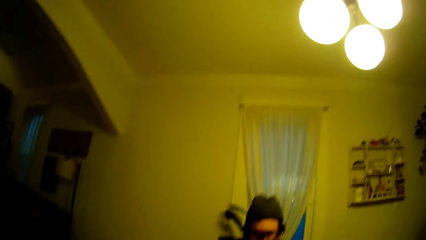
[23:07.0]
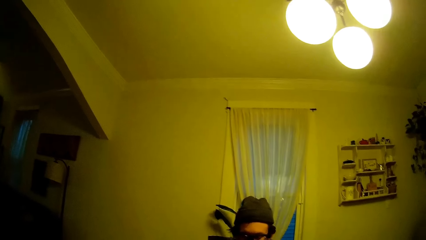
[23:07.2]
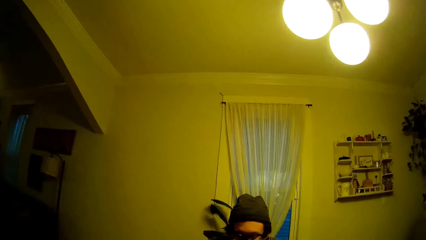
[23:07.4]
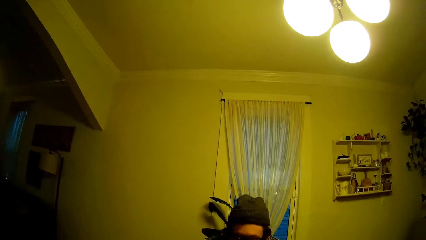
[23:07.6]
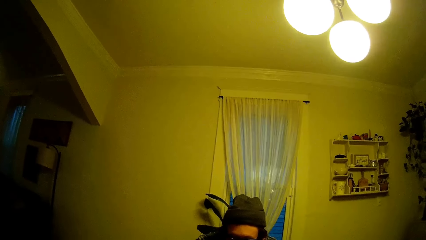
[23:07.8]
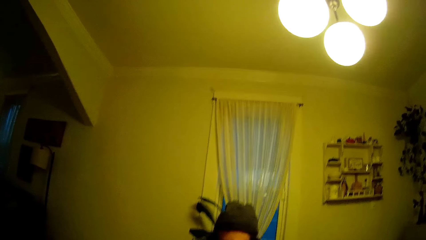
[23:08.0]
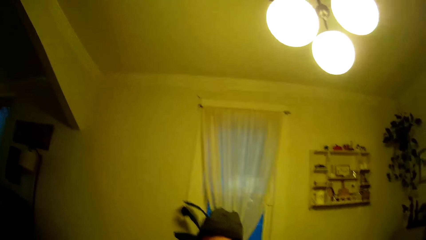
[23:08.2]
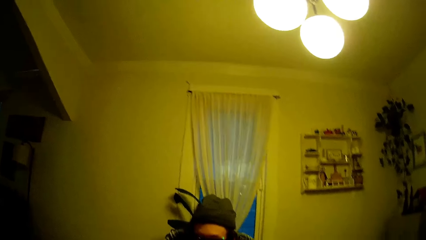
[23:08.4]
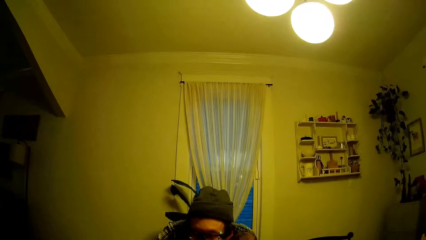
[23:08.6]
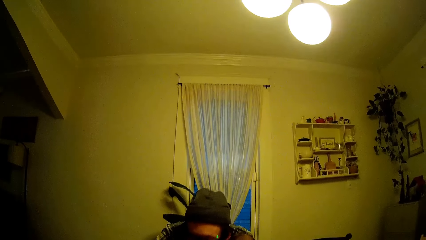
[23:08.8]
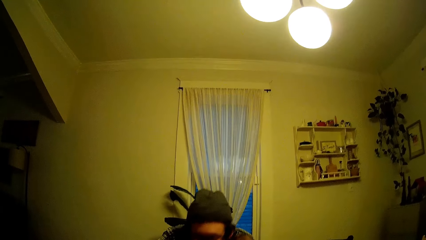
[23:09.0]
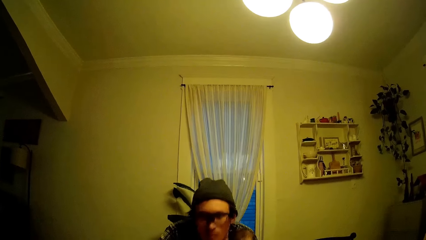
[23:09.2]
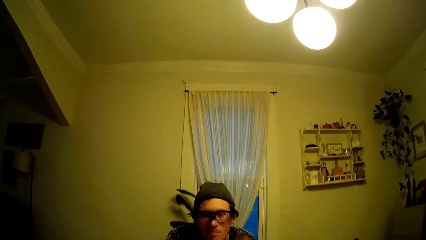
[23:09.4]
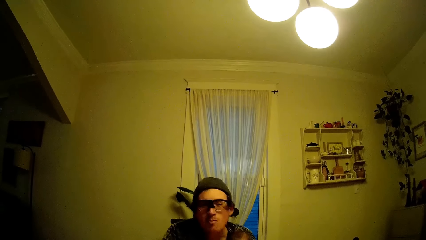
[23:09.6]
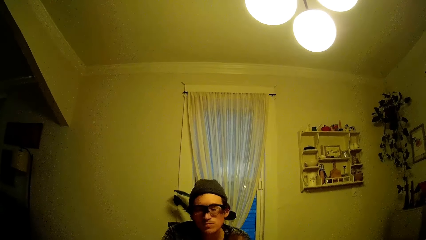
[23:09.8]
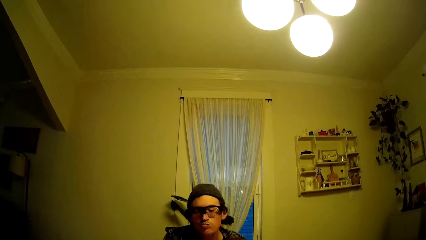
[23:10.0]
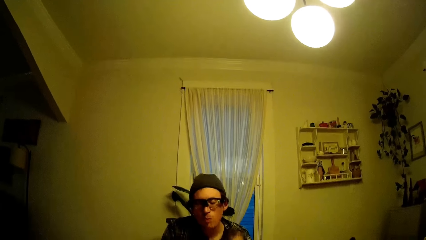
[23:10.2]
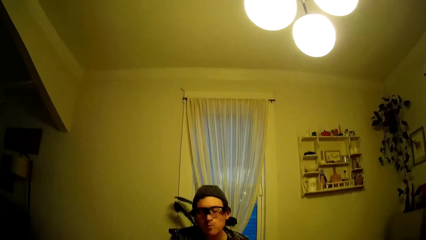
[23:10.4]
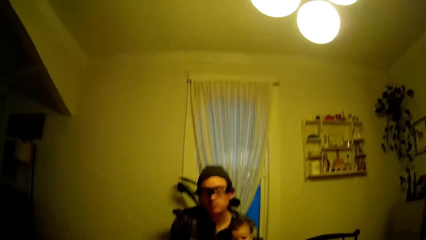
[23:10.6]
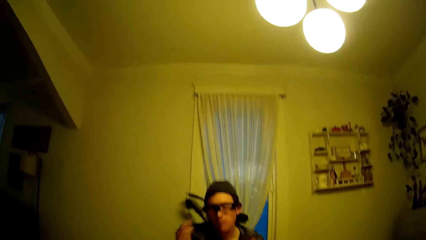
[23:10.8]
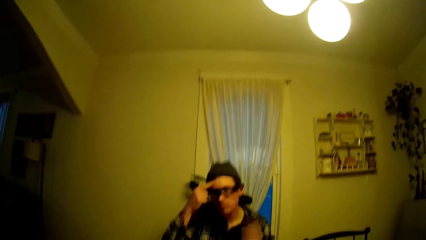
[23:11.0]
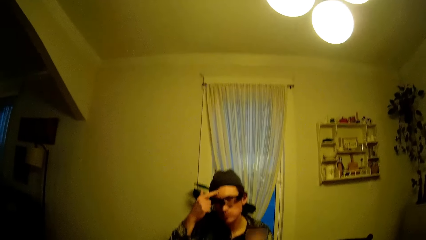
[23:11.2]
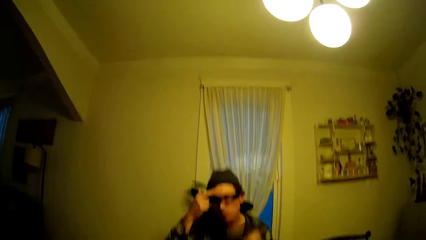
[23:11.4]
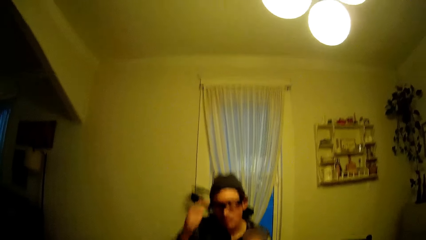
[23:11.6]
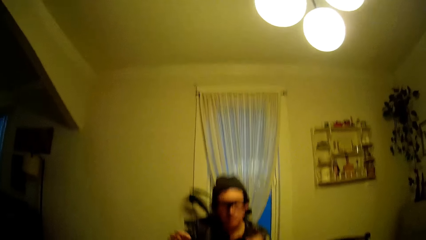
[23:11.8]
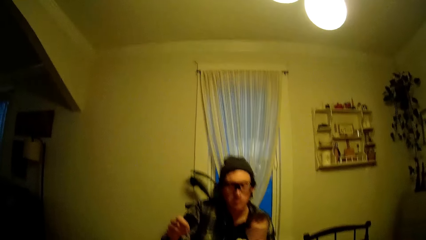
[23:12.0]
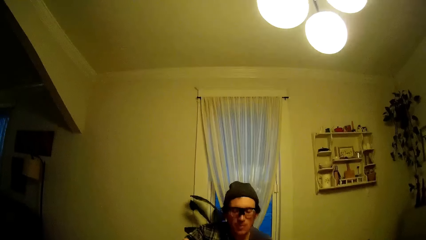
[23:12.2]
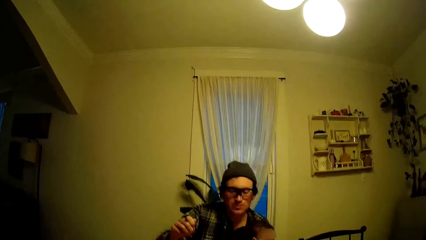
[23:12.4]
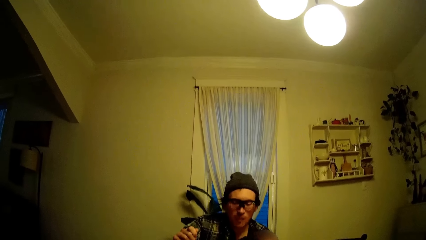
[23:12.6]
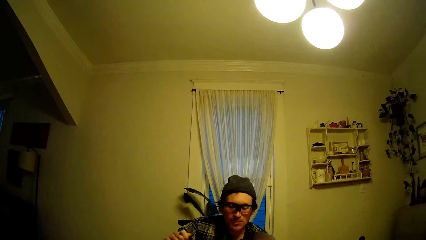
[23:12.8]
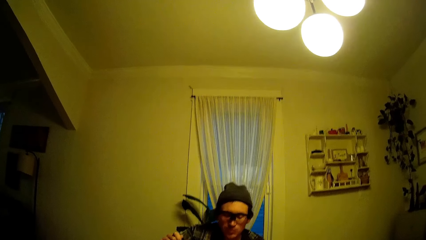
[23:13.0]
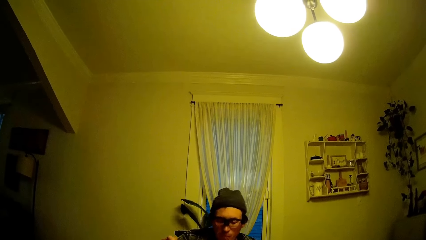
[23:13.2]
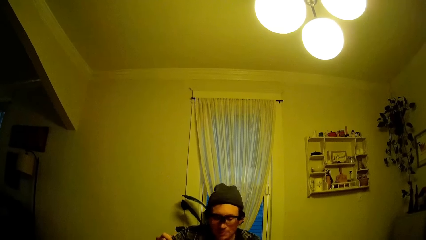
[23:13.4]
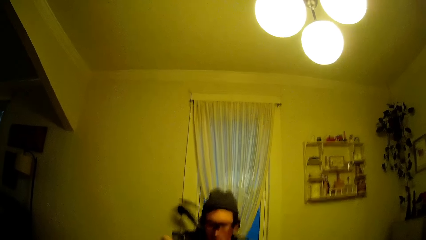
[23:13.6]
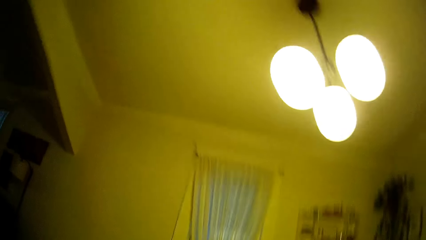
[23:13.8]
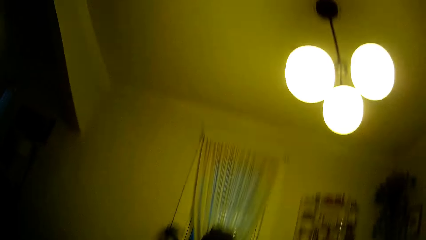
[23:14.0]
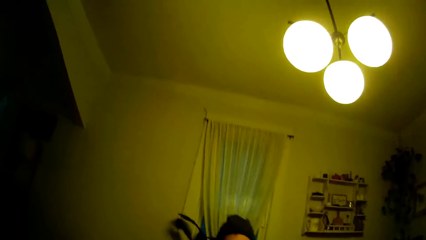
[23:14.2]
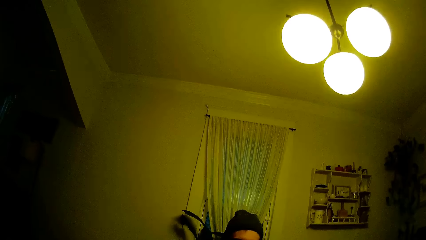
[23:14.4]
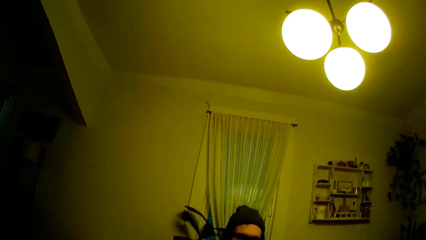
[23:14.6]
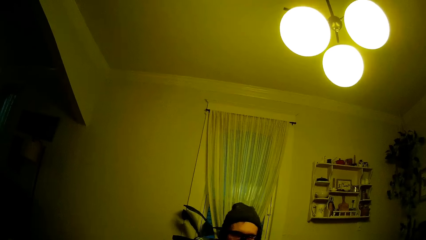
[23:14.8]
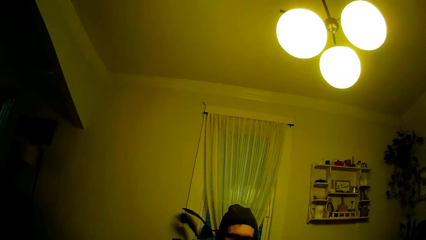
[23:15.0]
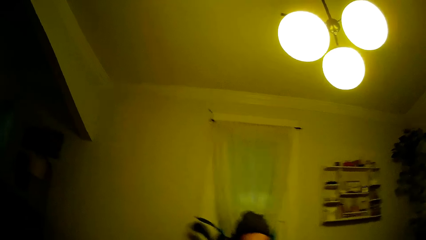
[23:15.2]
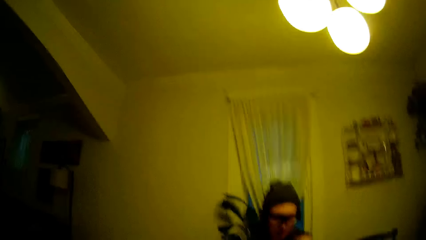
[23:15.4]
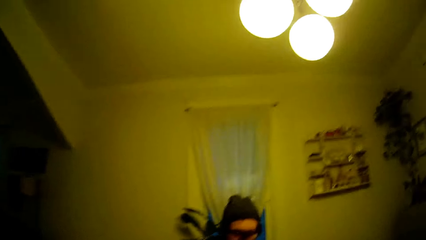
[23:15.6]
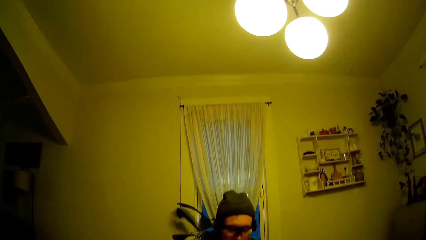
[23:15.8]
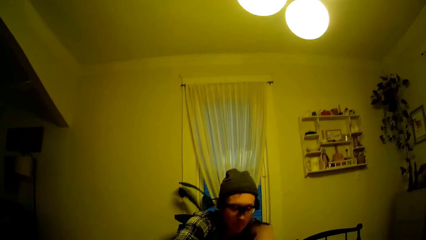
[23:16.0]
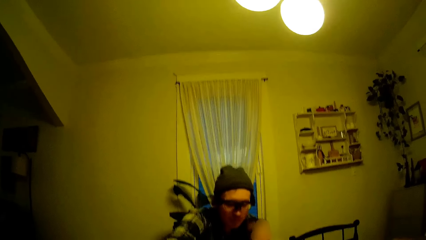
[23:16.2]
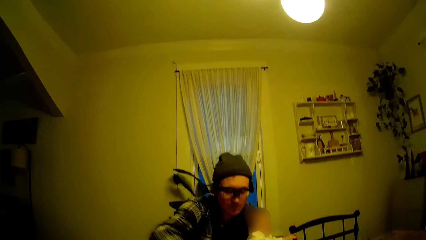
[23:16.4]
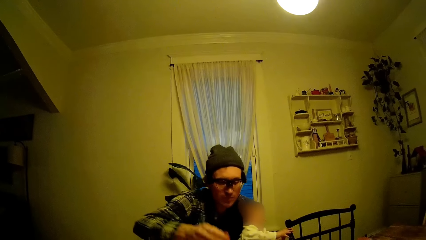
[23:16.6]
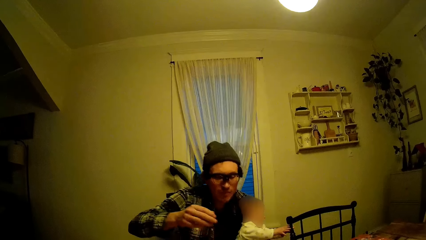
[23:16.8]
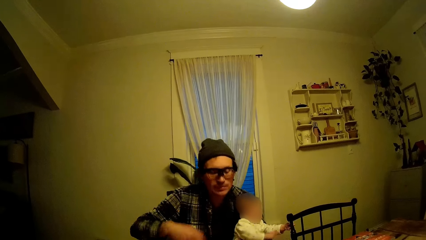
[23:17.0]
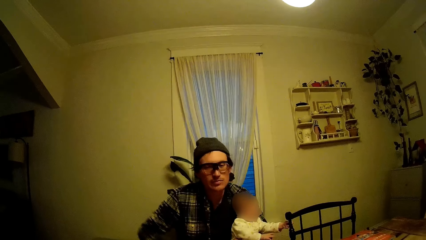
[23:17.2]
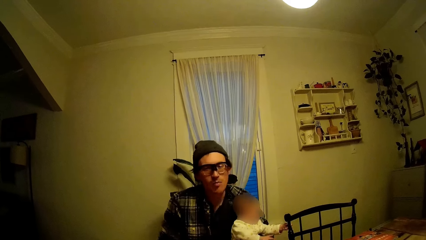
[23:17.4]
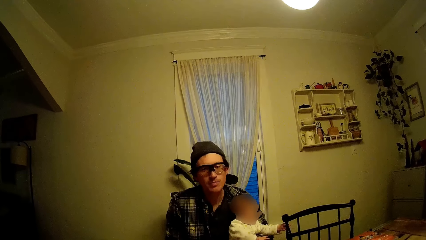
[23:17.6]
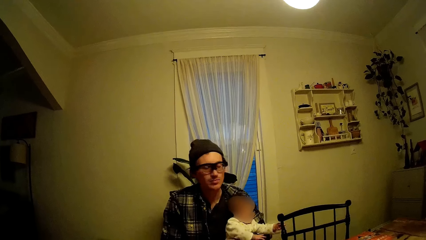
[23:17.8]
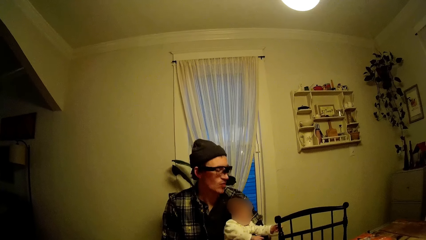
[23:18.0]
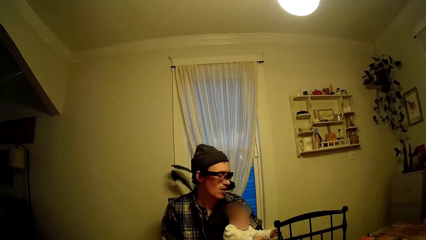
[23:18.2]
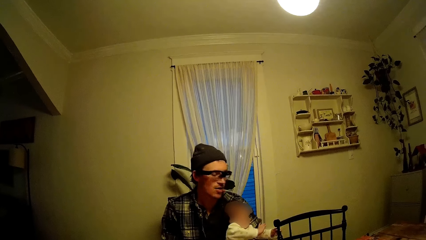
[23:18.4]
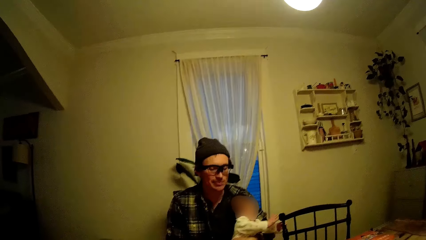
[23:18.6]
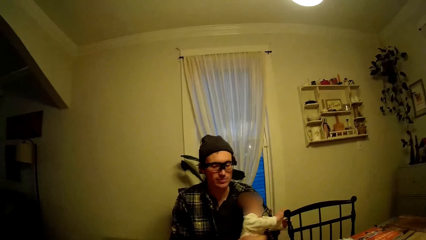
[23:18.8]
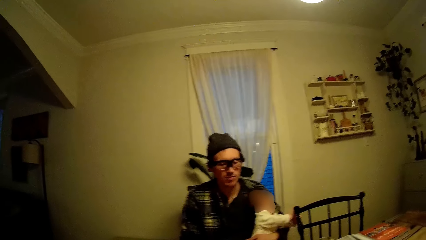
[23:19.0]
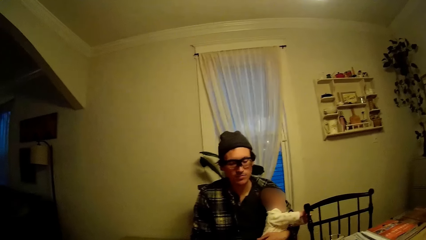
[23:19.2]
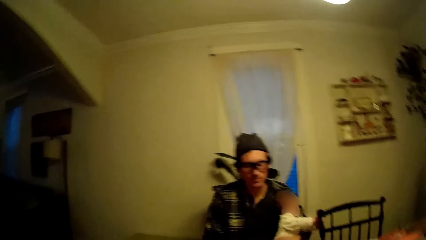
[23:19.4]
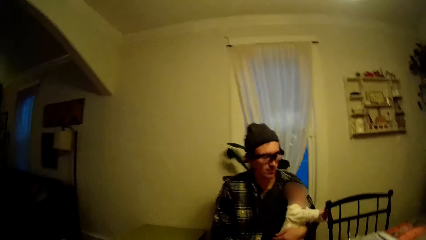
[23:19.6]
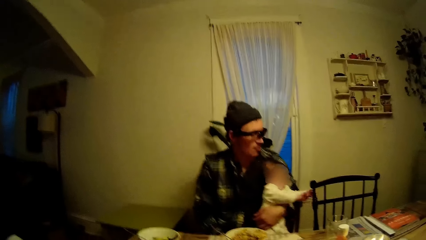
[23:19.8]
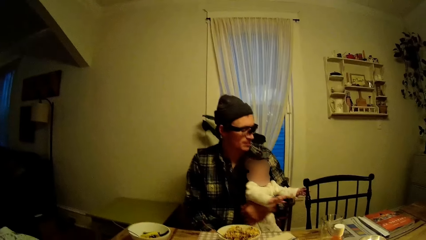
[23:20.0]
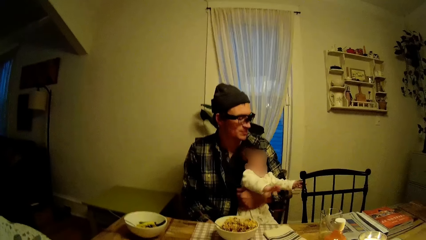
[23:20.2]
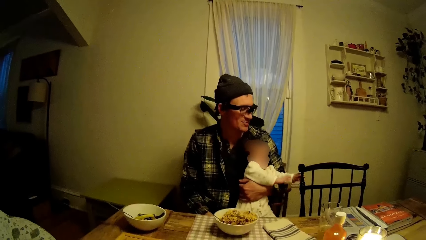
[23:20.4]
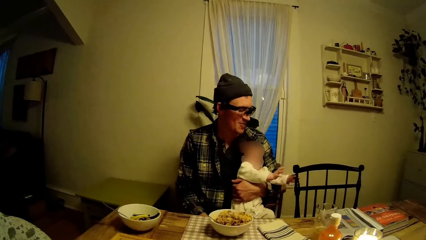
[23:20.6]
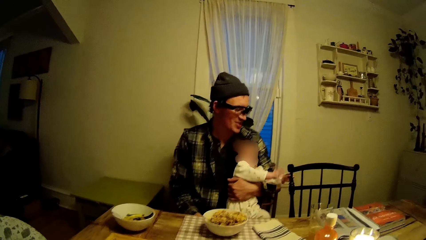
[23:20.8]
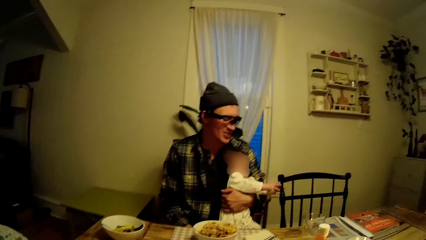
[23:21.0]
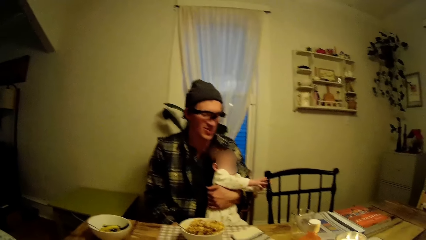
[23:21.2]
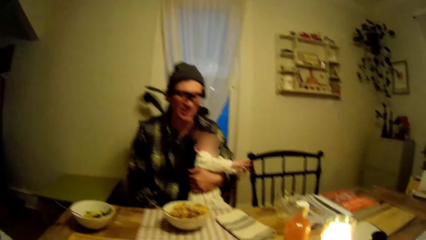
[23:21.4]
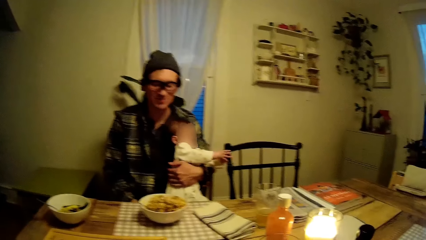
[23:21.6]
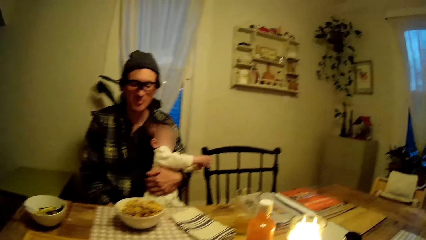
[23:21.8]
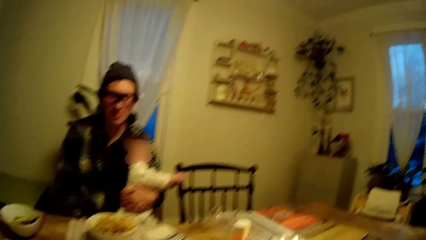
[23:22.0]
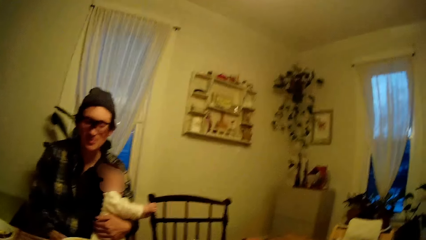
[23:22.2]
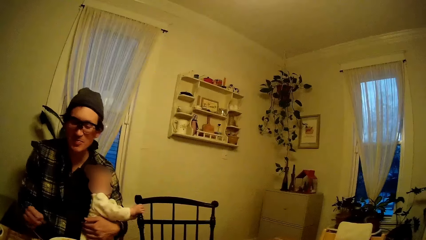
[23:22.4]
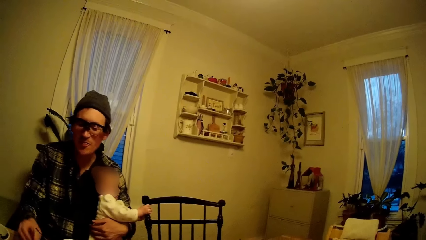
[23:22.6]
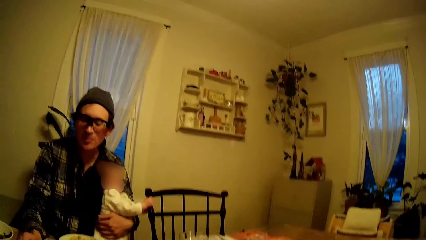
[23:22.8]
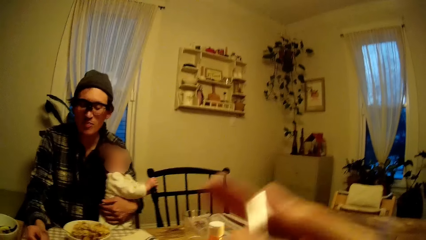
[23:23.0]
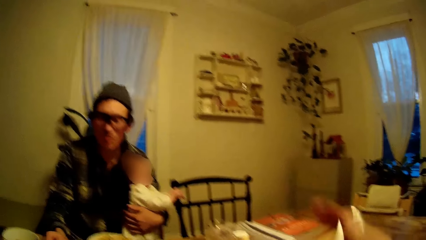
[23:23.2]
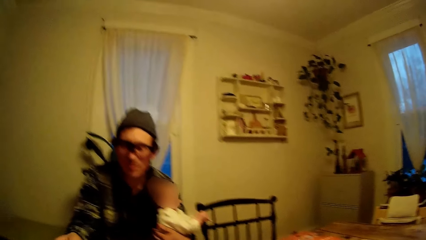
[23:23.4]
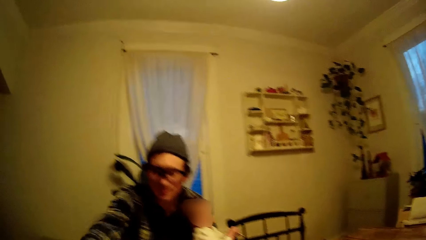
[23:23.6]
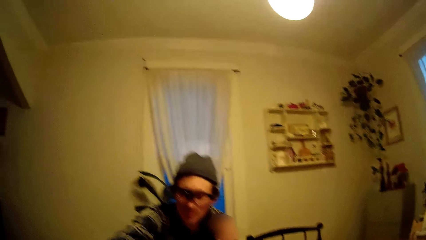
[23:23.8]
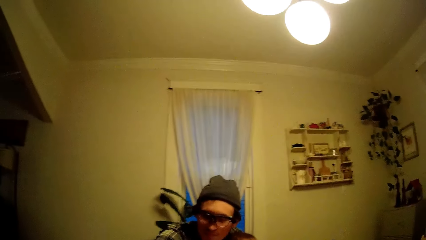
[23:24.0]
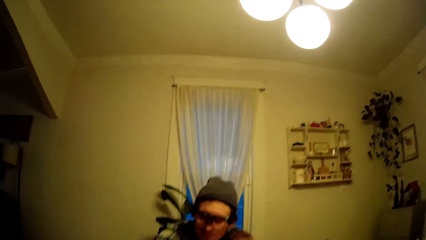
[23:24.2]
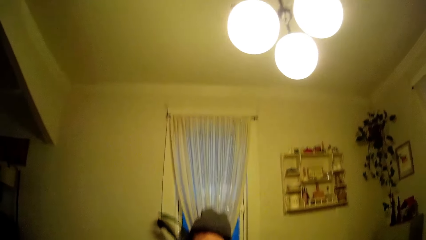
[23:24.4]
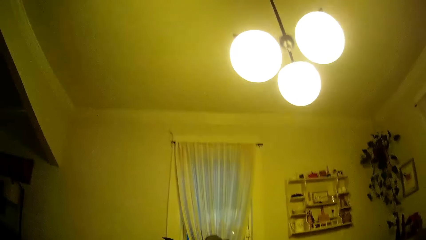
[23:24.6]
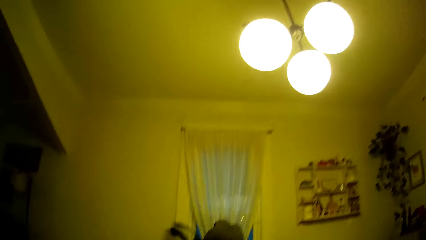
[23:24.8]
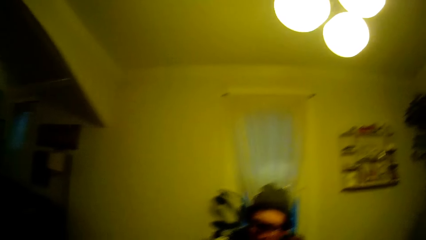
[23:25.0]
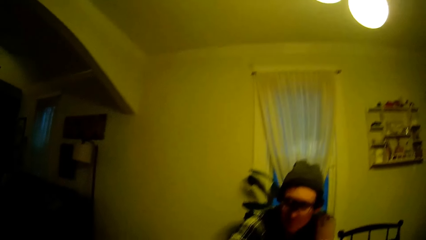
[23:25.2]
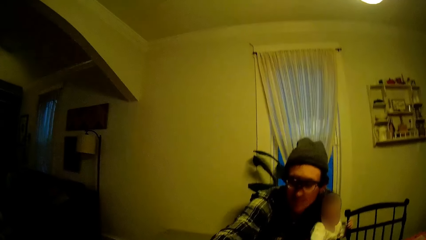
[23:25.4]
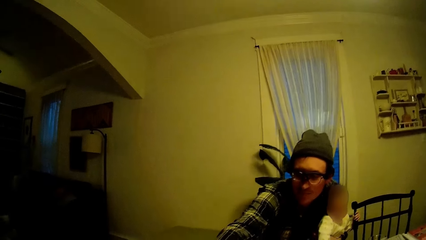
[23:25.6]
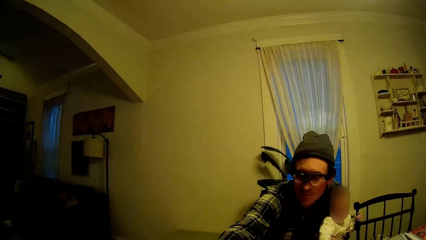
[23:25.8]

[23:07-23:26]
The camera wearer laughs. They raise a hand.
